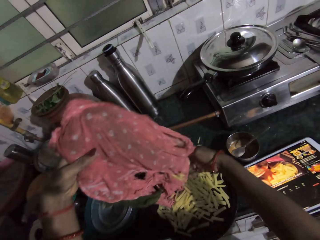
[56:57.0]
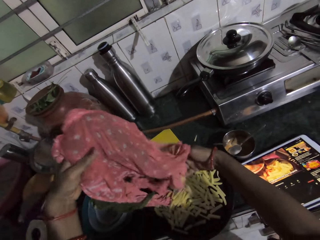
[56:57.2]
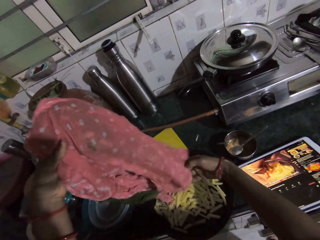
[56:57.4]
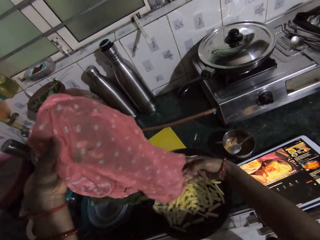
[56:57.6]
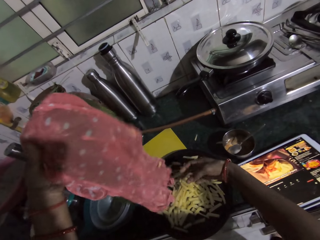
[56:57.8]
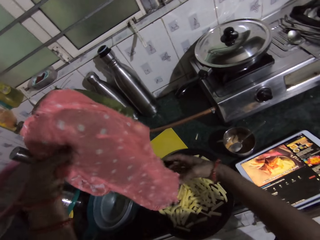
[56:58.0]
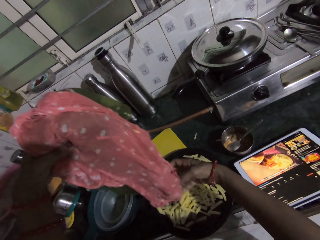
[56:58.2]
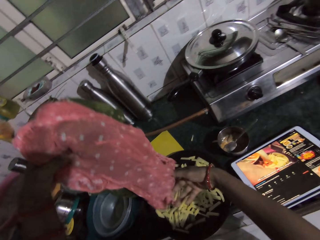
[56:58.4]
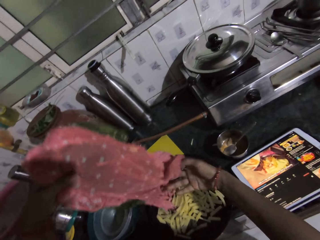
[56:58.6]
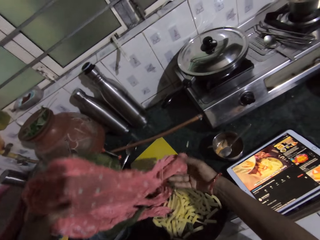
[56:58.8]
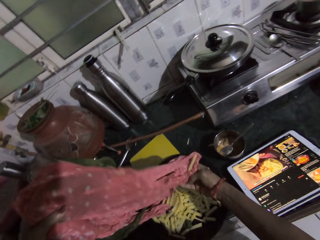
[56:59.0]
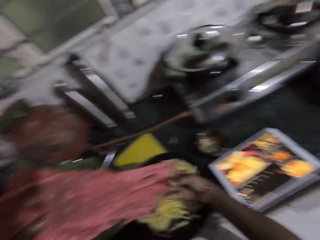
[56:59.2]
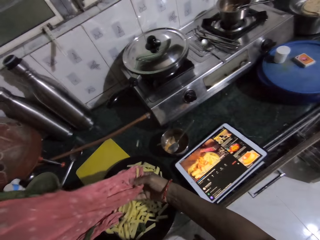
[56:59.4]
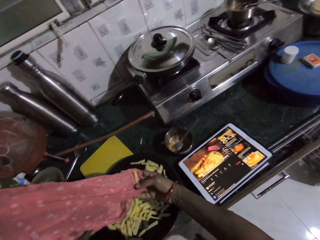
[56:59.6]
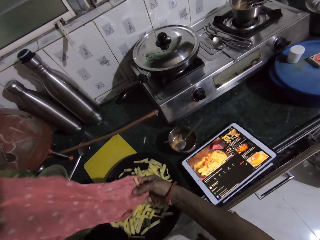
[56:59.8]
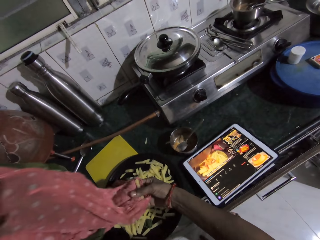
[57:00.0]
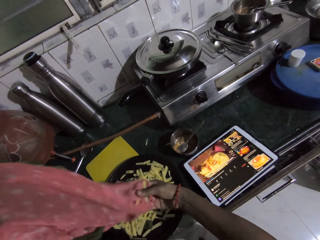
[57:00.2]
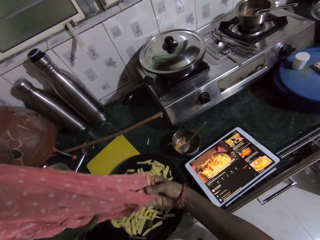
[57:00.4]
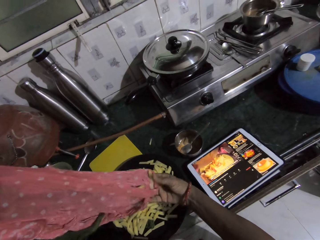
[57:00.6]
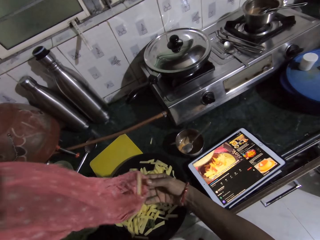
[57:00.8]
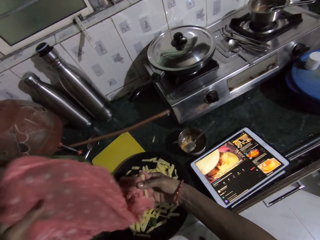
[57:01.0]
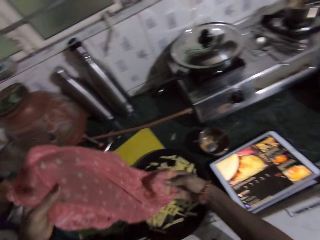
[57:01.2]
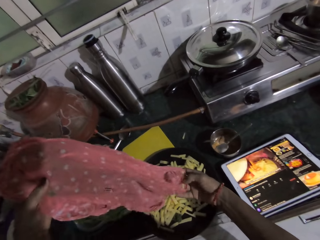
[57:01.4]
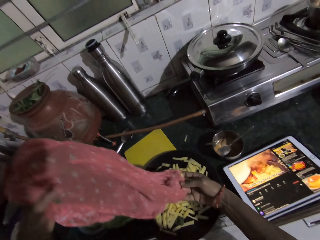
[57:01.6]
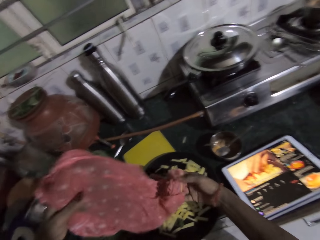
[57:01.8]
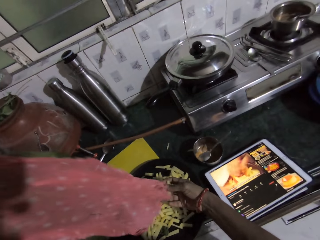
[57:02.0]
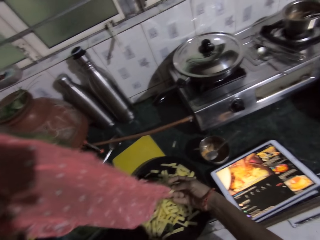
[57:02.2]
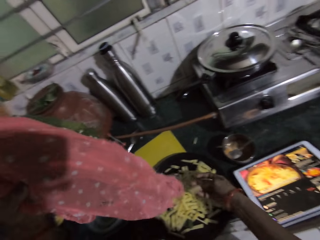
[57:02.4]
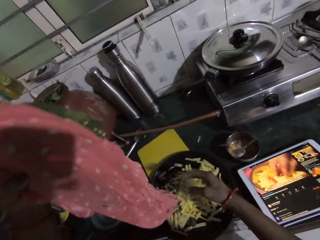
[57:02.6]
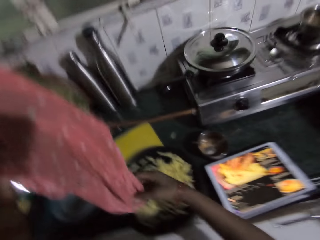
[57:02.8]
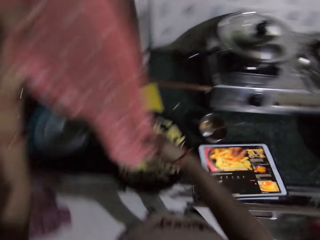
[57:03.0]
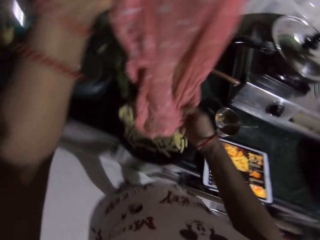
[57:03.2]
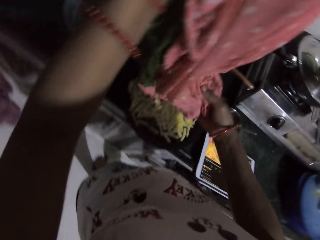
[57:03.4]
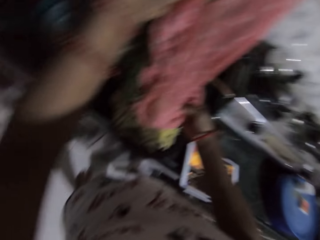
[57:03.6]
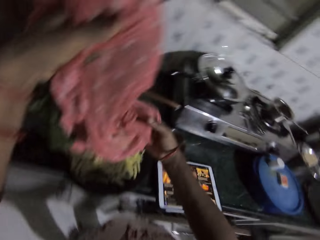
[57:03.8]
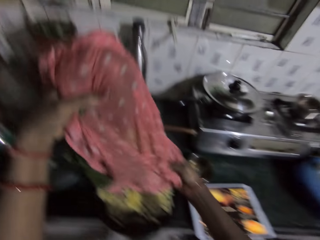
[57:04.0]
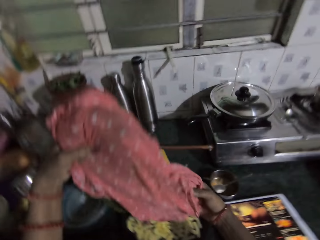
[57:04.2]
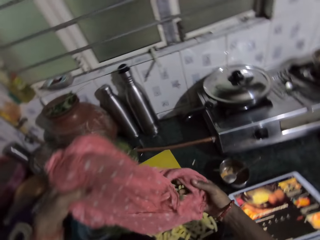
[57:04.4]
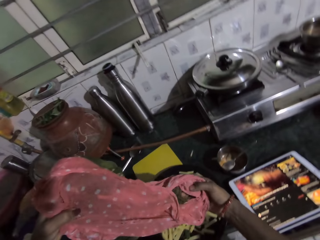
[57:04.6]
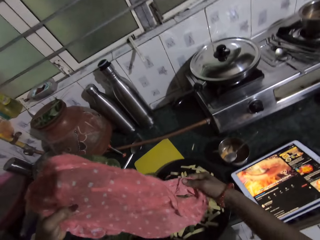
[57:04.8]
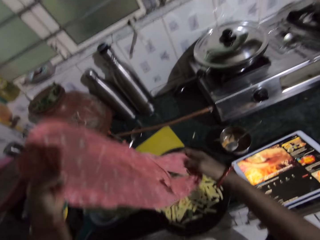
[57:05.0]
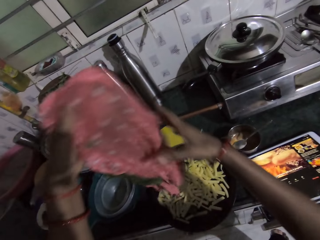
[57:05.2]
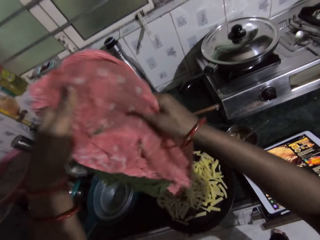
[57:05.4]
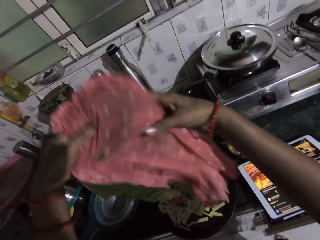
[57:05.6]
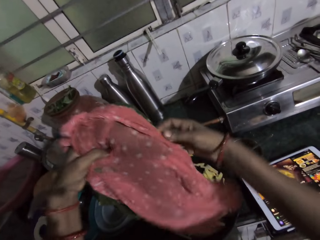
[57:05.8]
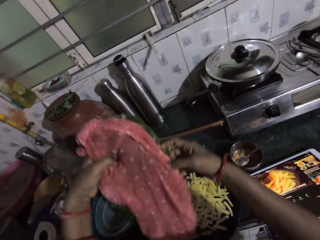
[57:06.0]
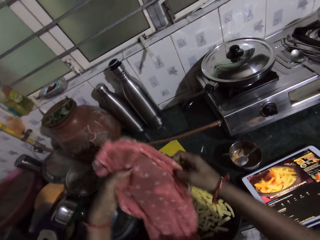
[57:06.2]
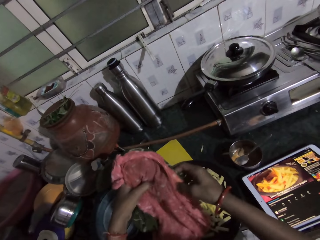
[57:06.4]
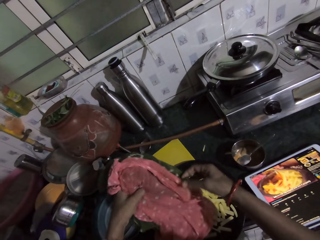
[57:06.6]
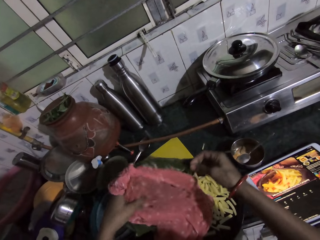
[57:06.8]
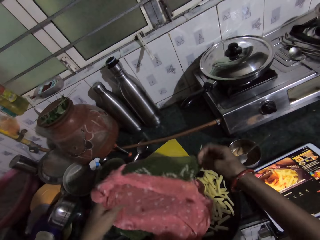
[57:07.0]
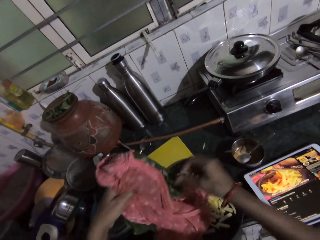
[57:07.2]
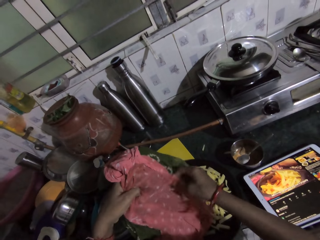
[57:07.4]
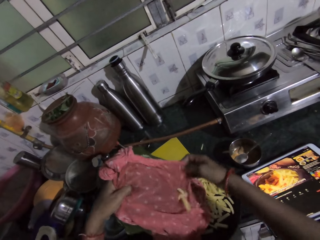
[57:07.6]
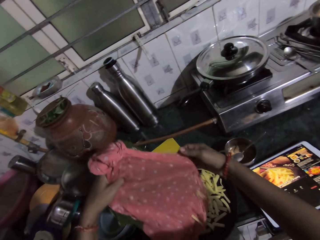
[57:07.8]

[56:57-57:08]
The camera wearer holds a cloth.

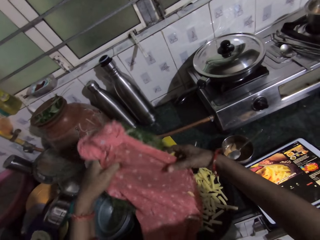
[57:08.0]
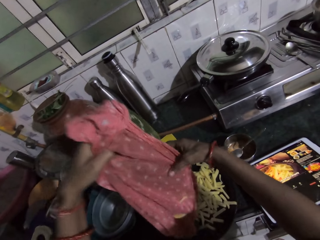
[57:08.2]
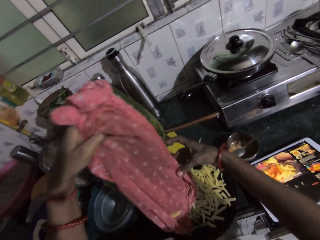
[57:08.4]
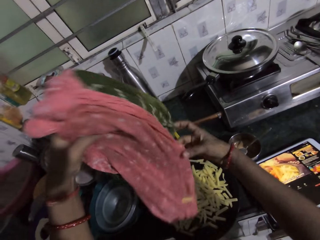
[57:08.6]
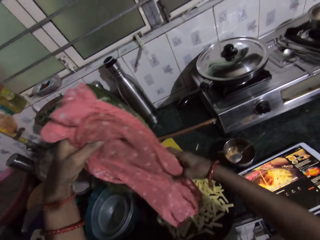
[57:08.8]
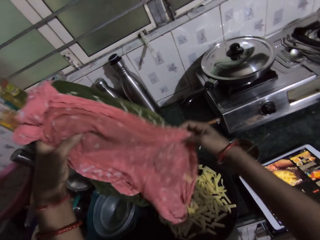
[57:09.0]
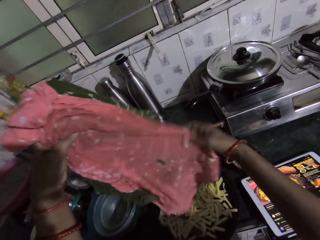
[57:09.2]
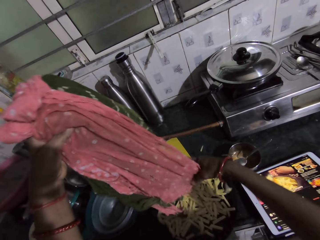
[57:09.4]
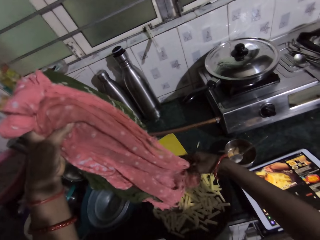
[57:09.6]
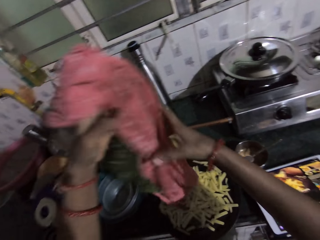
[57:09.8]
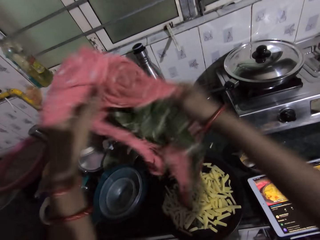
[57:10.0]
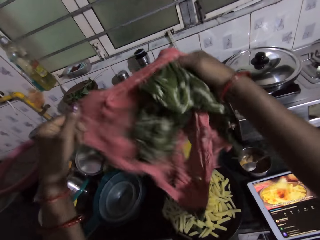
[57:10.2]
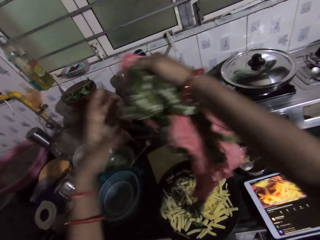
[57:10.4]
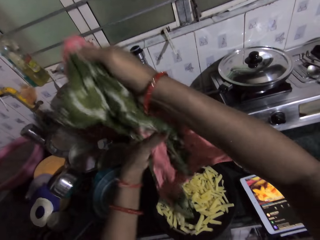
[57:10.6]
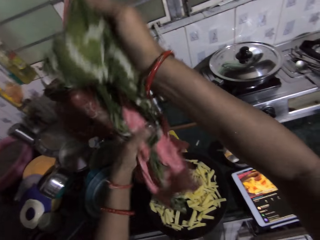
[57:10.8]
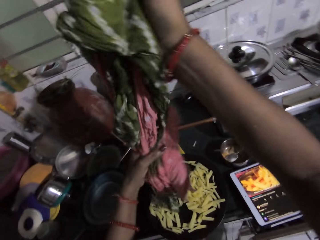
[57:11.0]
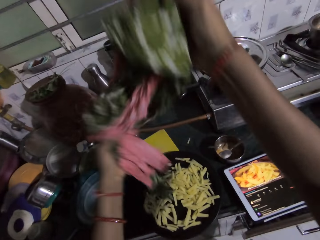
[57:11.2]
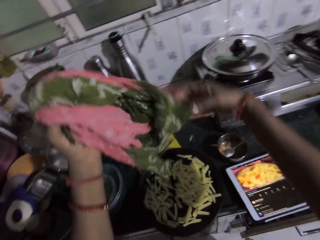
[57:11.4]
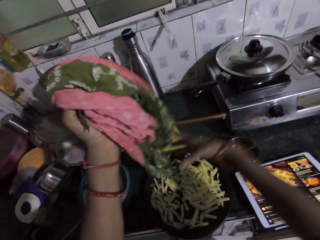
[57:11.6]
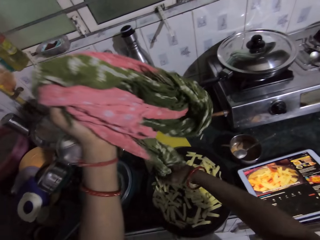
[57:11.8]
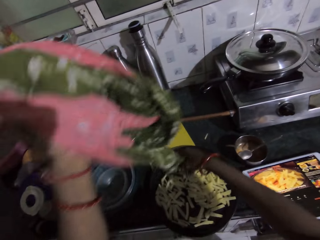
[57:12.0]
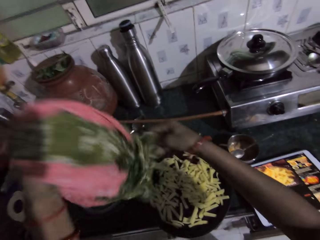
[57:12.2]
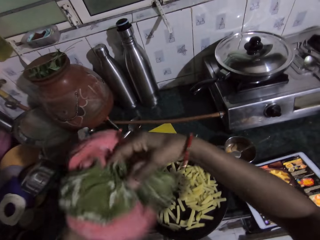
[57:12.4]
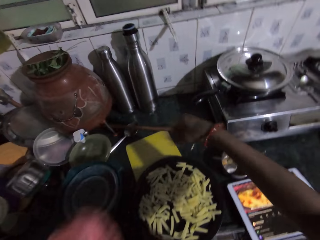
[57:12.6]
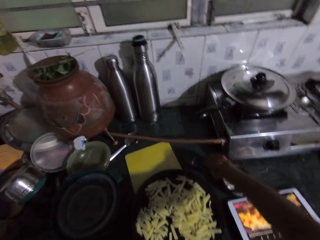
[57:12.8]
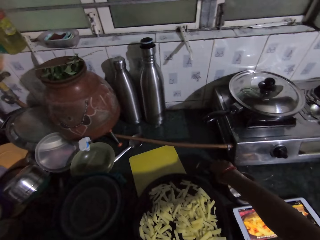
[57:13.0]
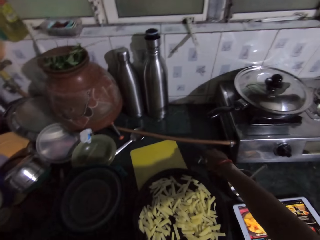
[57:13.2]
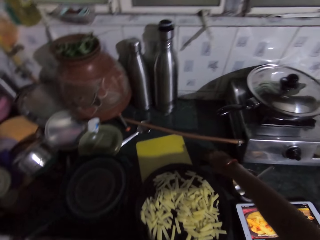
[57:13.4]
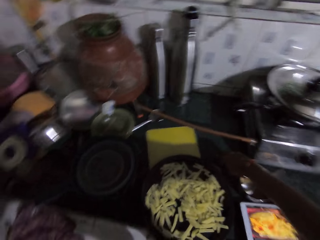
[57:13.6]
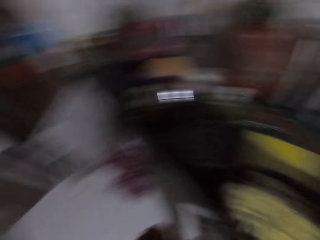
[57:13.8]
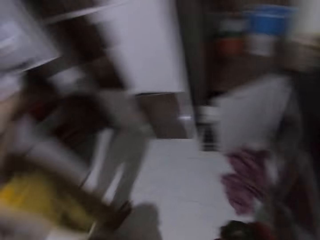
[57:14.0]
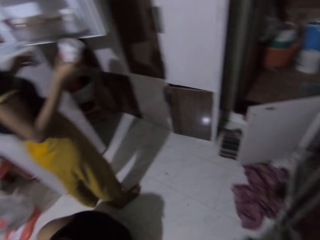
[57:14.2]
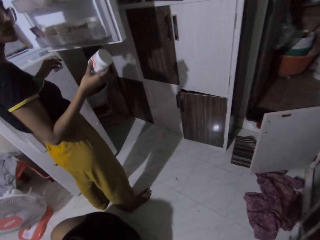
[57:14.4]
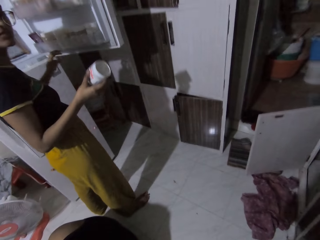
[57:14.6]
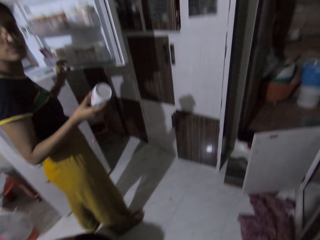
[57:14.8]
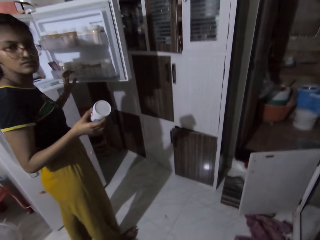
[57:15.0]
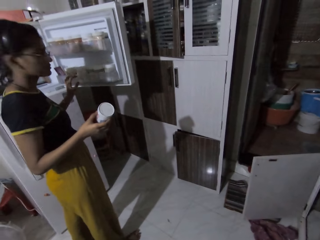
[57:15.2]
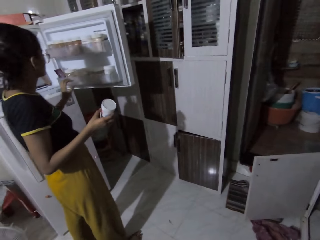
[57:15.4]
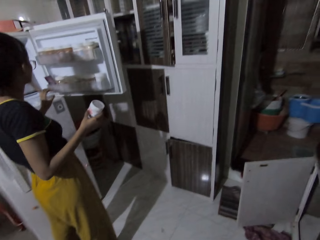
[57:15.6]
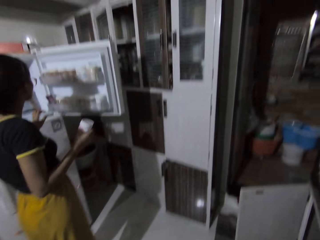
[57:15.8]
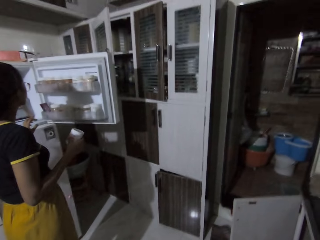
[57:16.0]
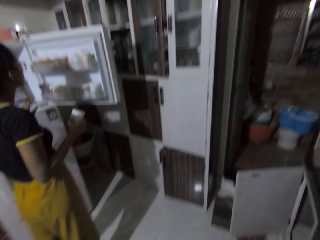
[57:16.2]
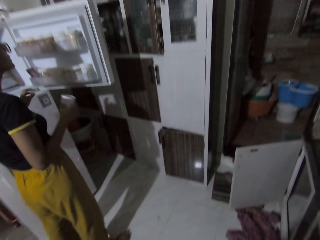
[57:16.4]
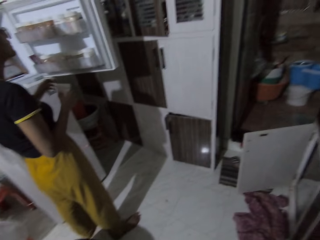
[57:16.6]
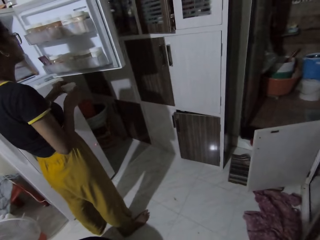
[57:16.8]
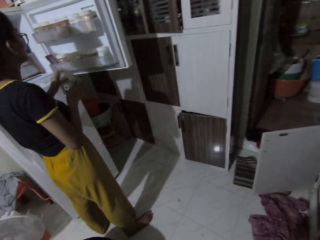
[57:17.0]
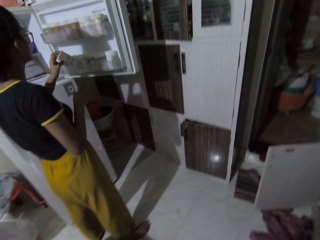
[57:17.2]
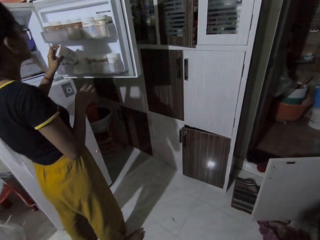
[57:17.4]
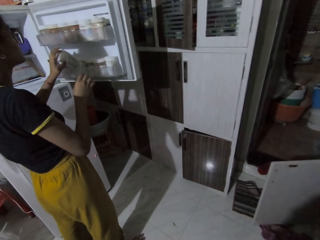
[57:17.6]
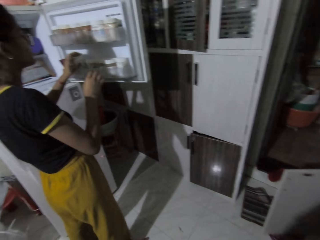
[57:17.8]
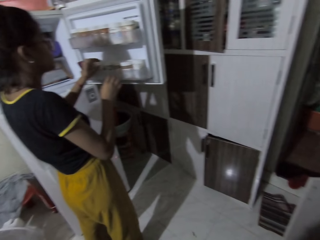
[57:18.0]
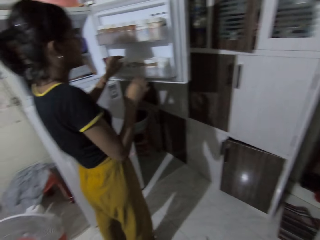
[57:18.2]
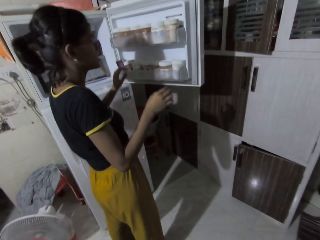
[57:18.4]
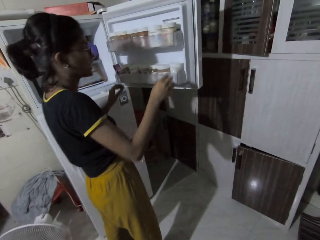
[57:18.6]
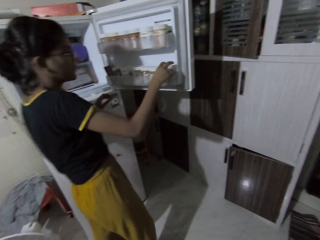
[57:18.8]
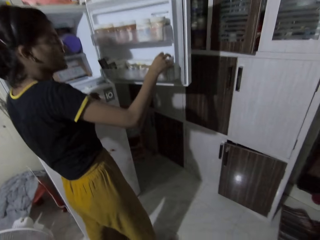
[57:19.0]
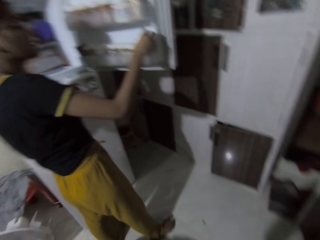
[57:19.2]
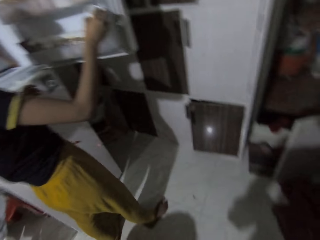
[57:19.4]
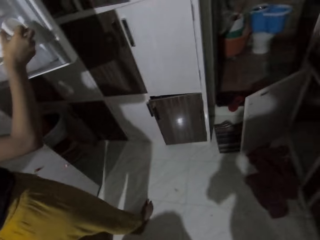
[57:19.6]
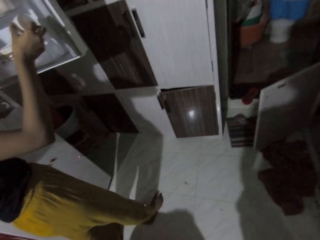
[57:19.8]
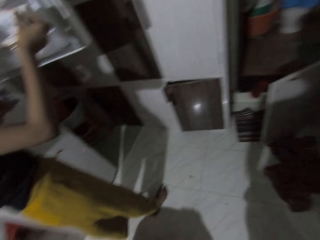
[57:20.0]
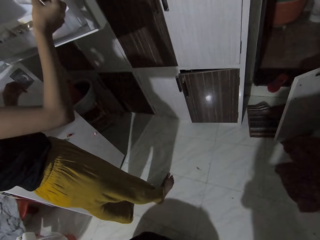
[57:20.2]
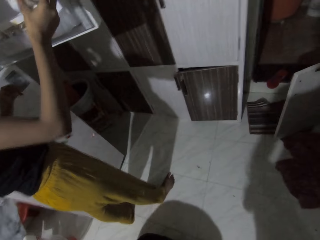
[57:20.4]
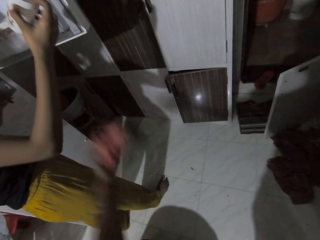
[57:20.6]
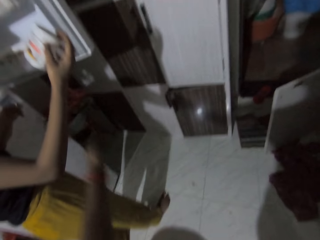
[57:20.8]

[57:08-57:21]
The camera wearer pours potatoes in the plate. She puts the cloth away with her left hand. She picks up potato chips on the countertop with her right hand. She touches a spoon. The lady stands by a refrigerator with a container in her right hand. The camera wearer looks around the kitchen. She talks to the lady. The lady passes the container in her right hand to her left hand. The lady puts the container in her left hand in the door shelf of the refrigerator. The lady picks up a container in the door shelf of the refrigerator with her right hand.
